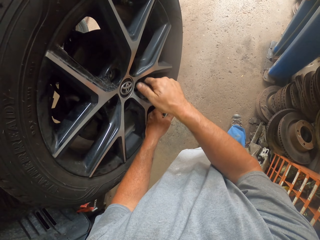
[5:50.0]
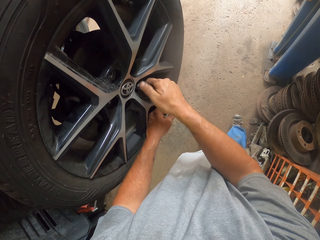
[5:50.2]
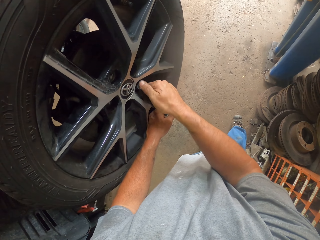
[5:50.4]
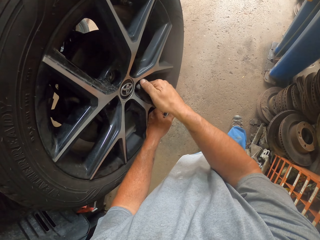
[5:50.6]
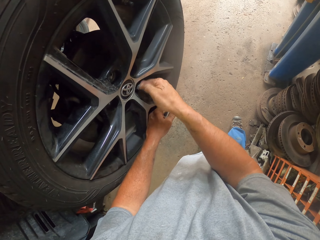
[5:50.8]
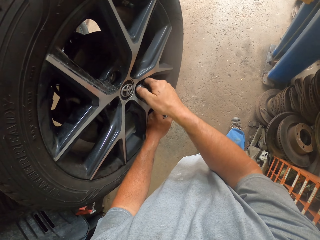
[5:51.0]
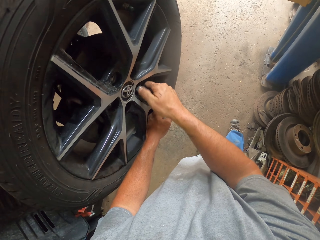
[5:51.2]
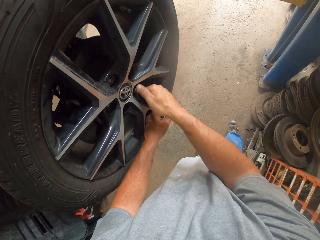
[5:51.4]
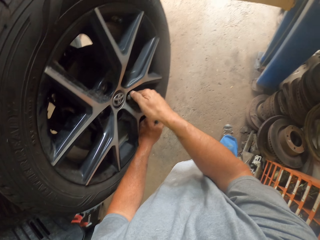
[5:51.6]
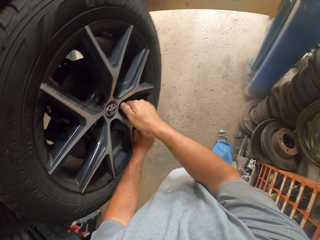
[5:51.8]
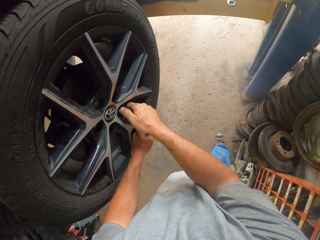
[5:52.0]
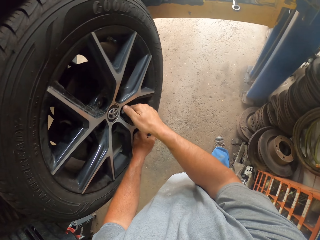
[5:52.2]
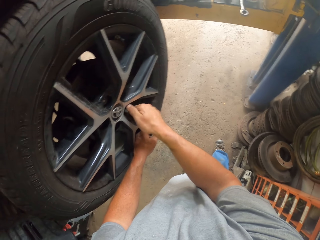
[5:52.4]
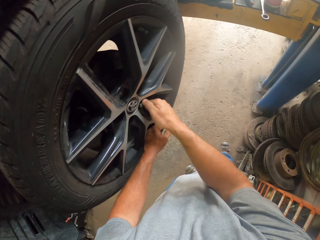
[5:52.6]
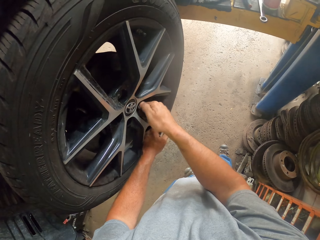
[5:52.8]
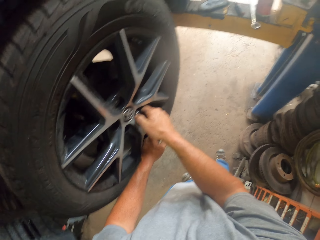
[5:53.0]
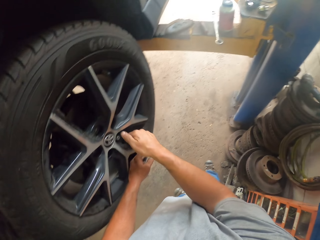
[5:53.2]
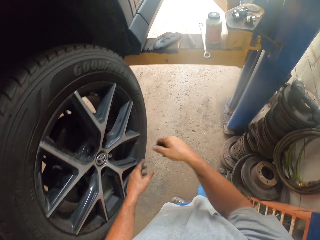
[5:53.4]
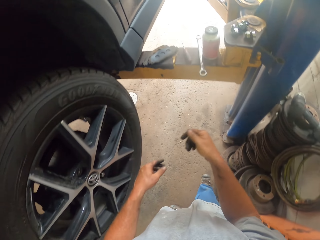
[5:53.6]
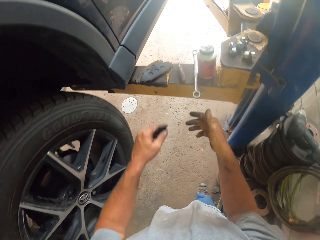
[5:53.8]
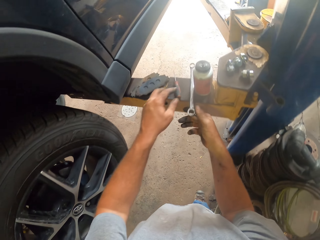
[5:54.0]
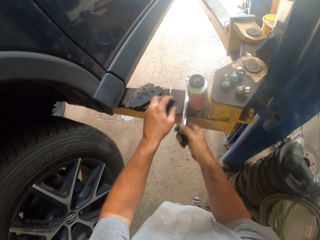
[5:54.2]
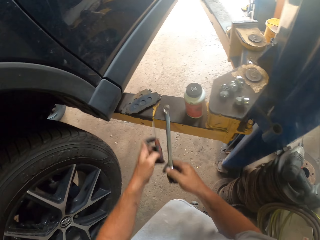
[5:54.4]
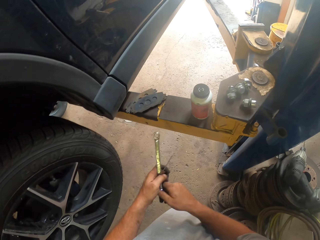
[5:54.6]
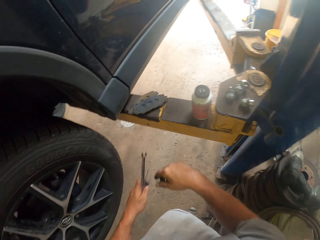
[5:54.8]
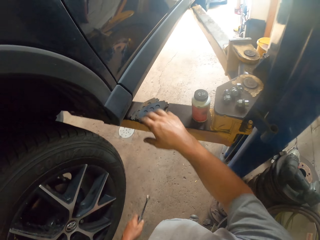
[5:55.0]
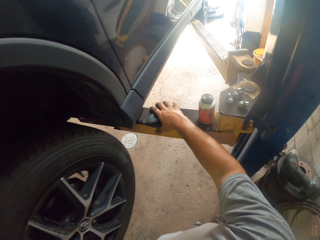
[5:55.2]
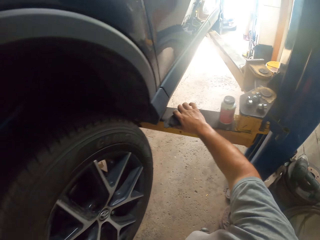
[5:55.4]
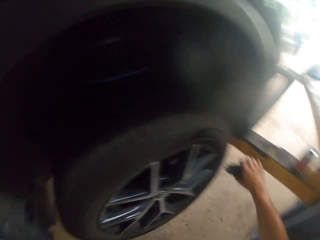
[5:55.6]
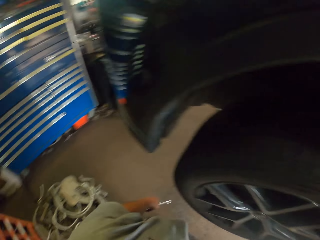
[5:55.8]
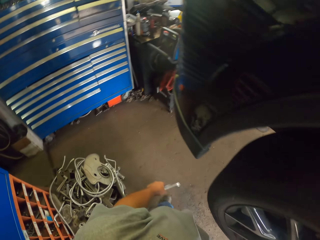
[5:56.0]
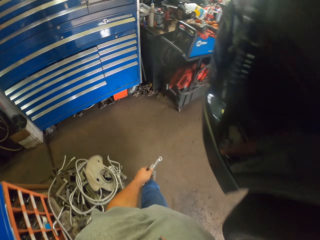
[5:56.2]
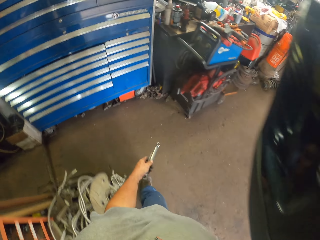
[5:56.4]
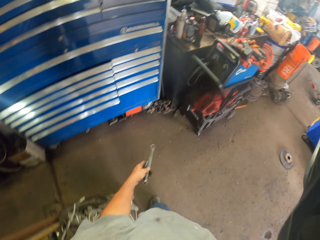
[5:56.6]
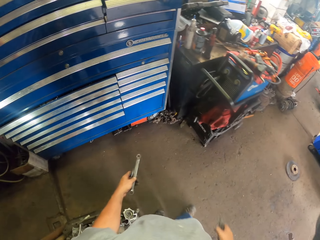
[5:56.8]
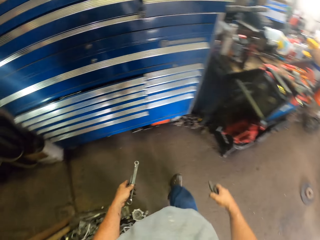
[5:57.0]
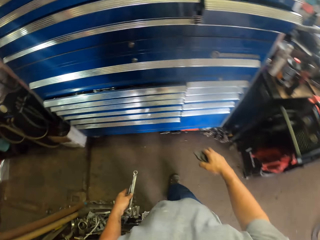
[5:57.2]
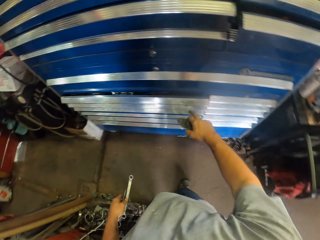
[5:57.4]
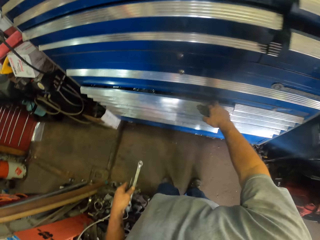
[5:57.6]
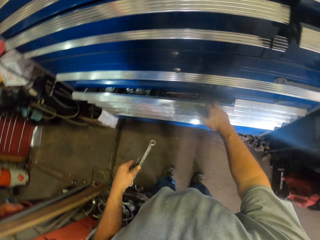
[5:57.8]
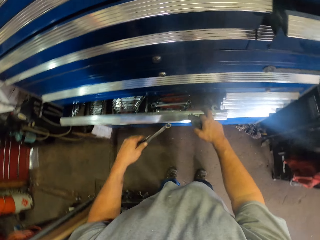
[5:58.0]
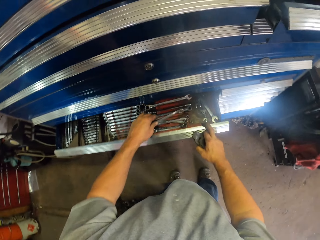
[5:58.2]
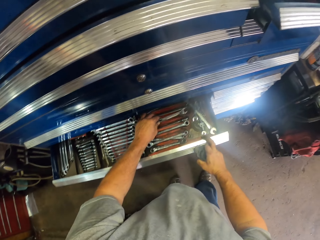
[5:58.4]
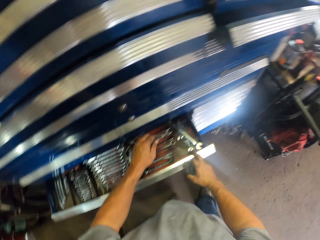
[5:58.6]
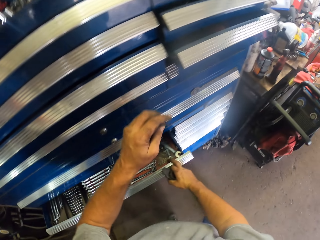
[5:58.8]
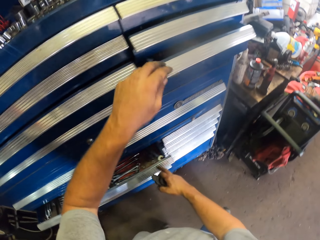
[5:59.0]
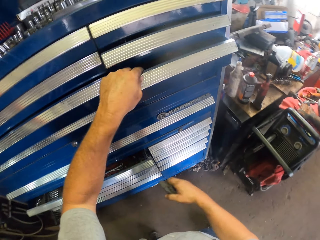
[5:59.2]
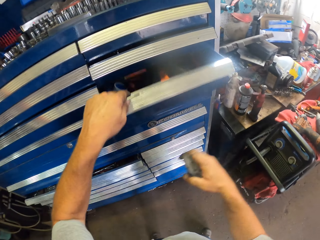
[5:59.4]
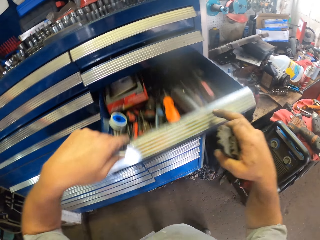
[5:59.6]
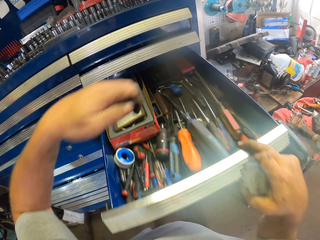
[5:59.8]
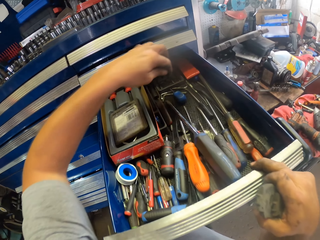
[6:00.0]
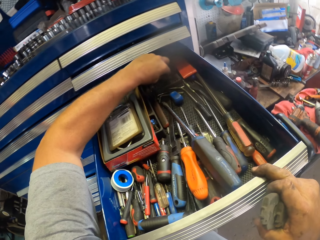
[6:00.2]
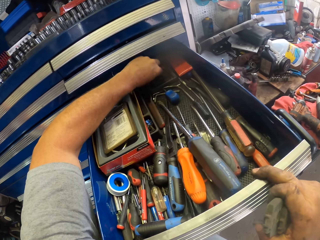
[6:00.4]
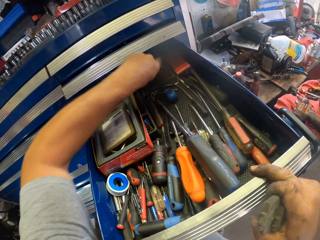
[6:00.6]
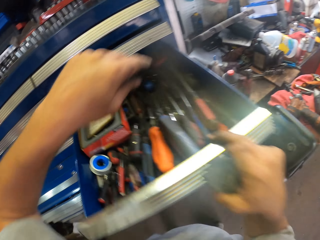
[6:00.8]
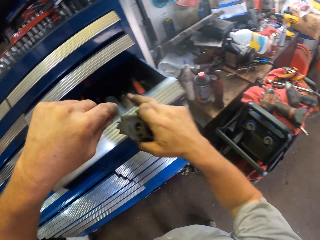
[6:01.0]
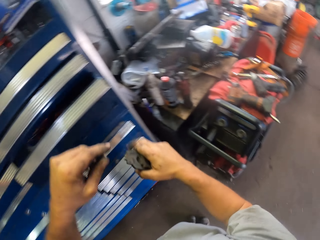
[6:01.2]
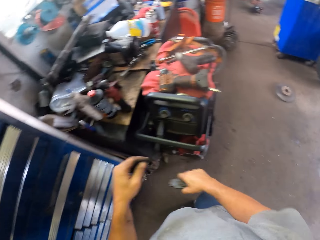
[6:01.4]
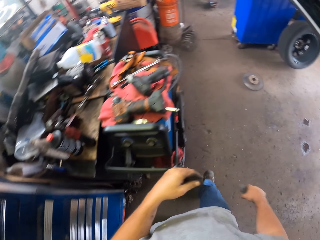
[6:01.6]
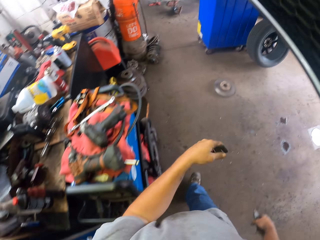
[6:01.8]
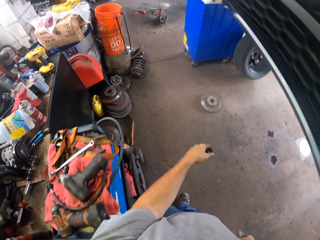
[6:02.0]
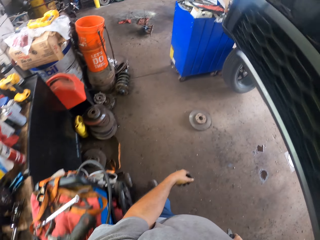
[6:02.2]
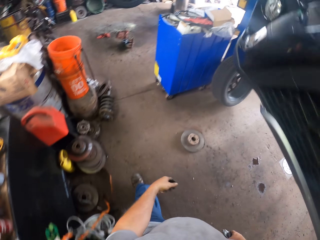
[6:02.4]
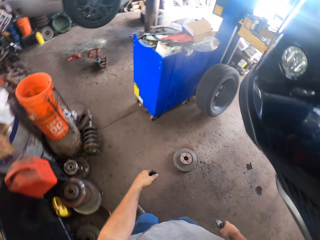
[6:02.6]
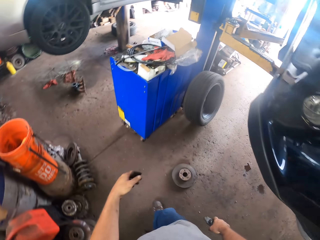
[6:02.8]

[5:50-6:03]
The camera wearer rotates the lug nut with the left hand. They pick up something with the left hand. They pick up the spanner with the right hand. They exchange the spanner to the left hand. They pick up a brake pad. They walk around. They open the tool drawer. They drop the spanner to the drawer. They close the drawer. They open the upper drawer. They drop something to the drawer. They close the drawer. They walk around.

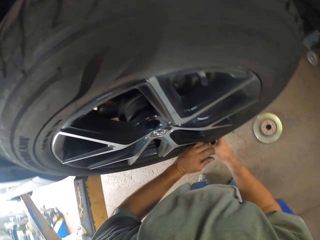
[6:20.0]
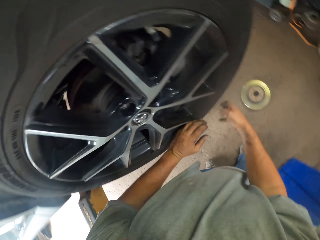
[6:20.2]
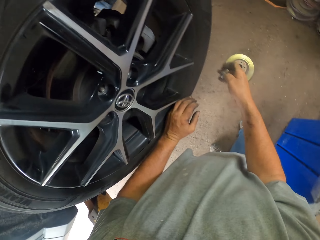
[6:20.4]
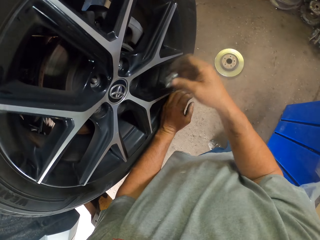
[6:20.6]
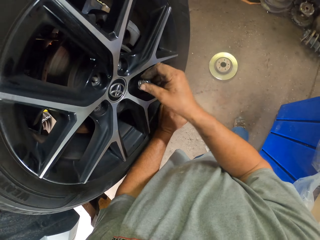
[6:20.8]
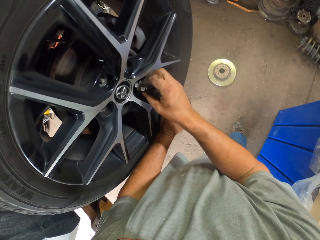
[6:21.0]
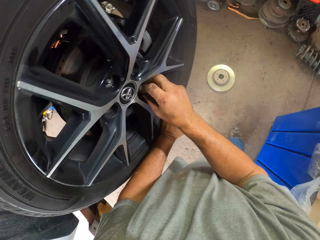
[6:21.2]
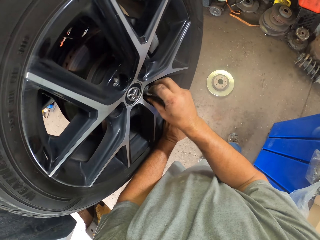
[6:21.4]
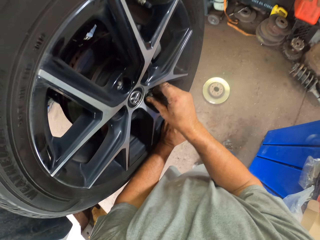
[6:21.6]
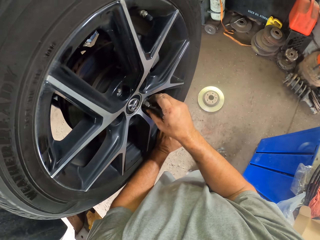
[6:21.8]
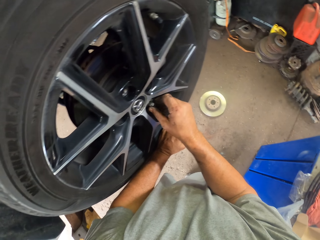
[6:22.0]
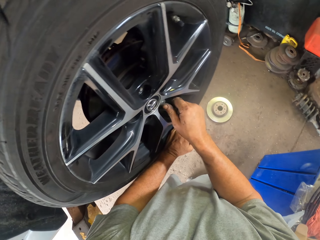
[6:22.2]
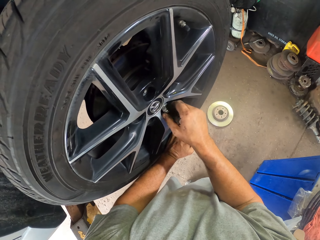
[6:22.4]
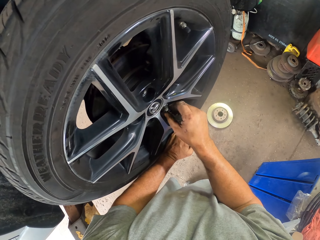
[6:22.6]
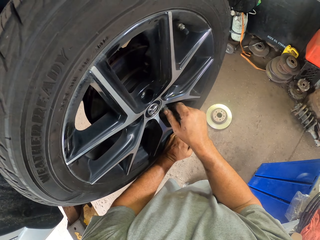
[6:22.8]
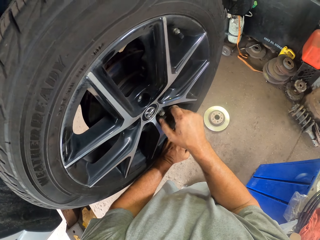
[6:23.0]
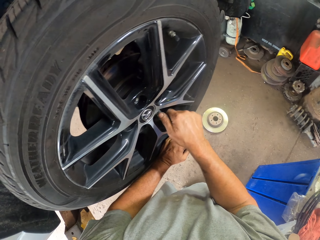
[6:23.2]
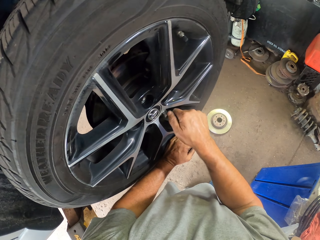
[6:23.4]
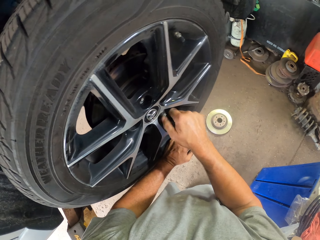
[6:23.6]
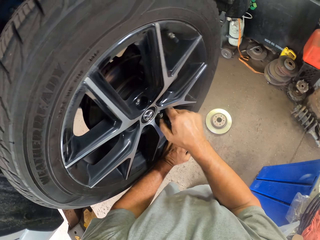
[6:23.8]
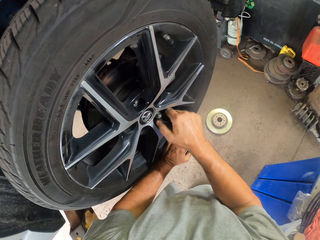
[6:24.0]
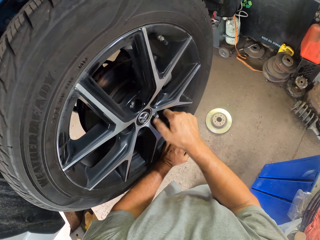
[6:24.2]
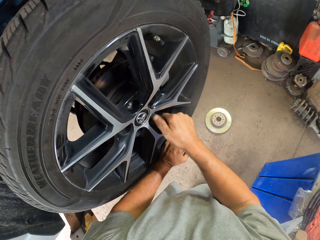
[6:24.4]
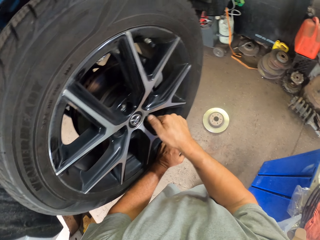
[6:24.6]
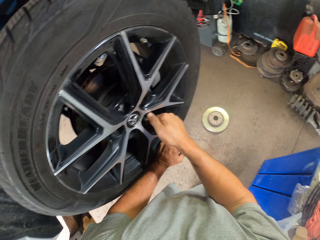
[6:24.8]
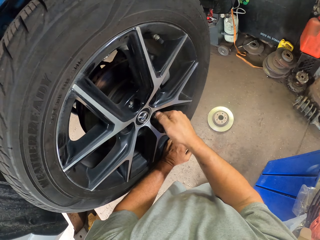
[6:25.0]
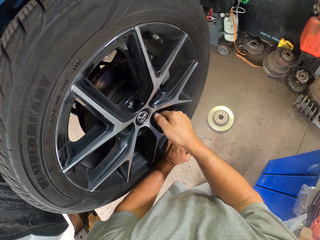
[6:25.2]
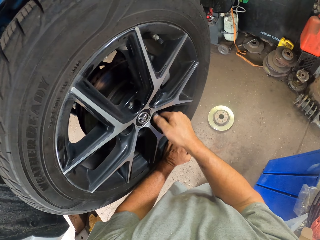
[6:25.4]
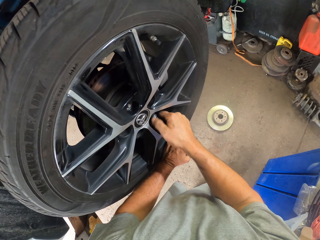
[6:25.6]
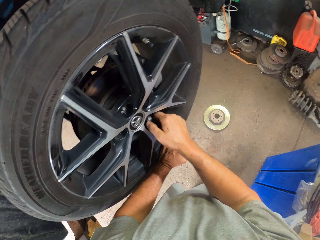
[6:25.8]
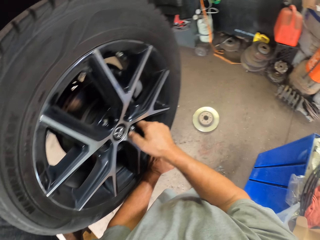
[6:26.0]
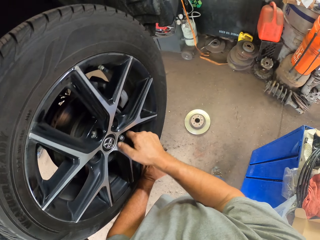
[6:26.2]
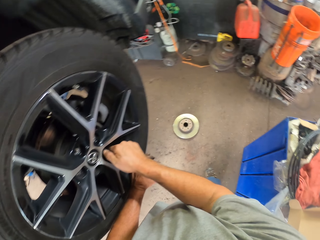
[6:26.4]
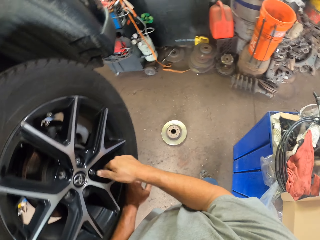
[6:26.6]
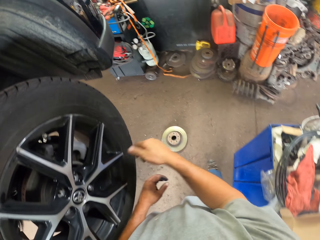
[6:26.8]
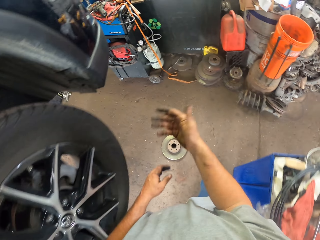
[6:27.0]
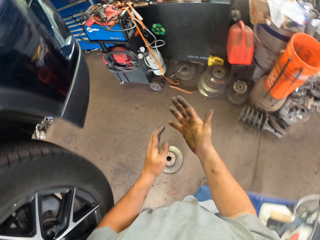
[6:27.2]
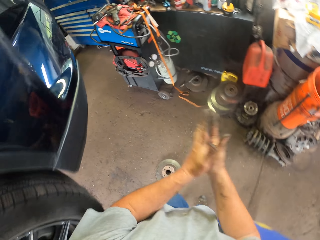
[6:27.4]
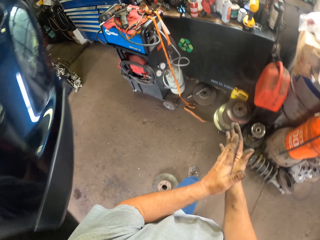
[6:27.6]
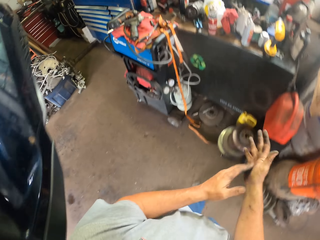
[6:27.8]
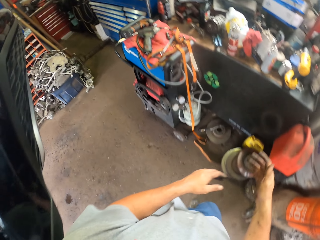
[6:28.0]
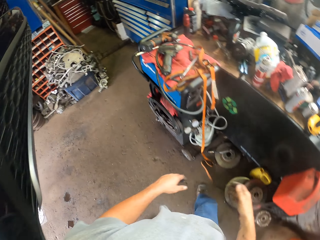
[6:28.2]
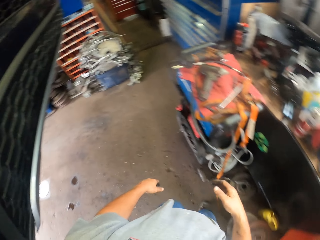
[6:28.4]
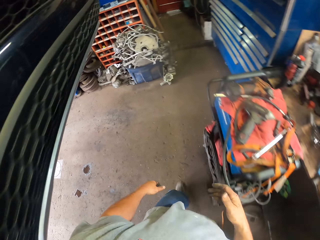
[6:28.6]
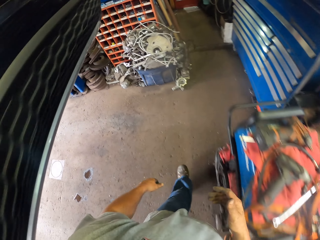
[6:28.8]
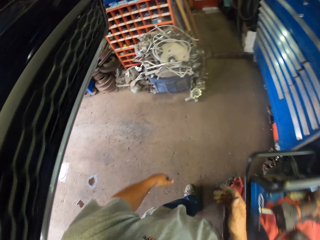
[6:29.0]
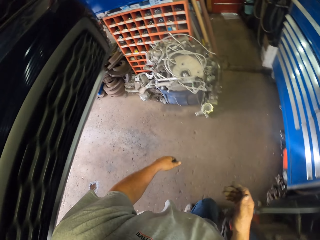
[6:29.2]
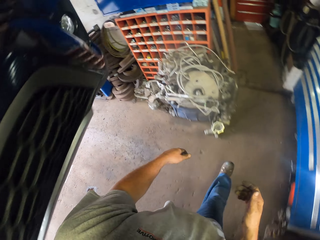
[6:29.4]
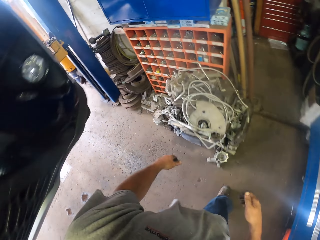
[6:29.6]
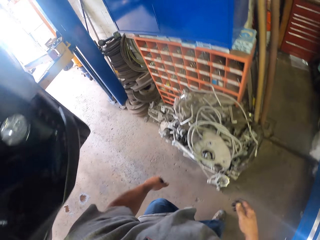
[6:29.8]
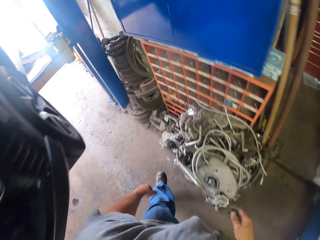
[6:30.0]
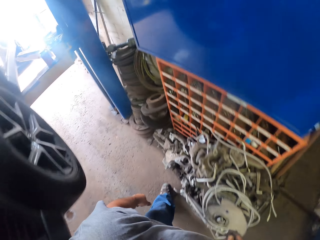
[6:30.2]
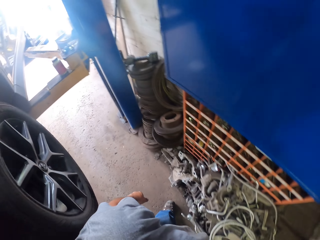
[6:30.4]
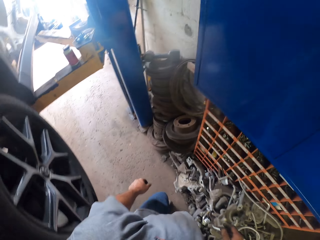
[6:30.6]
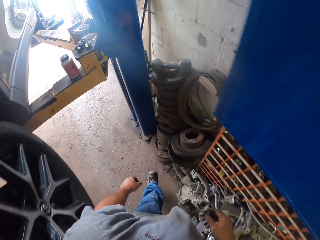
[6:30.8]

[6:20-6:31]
The camera wearer supports the tire with his left hand. He places the lug nut to the brake disc. He tightens the lug nut with his hands. He looks at the hand. He walks and rubs his hands.
